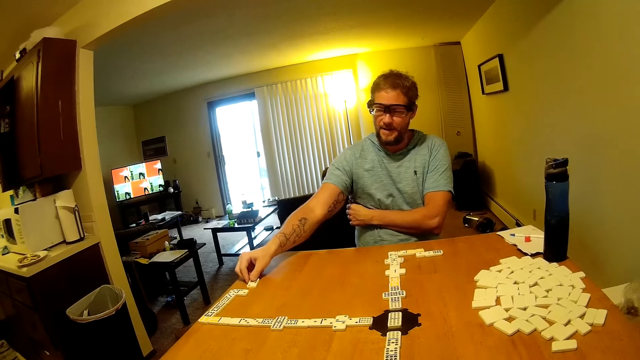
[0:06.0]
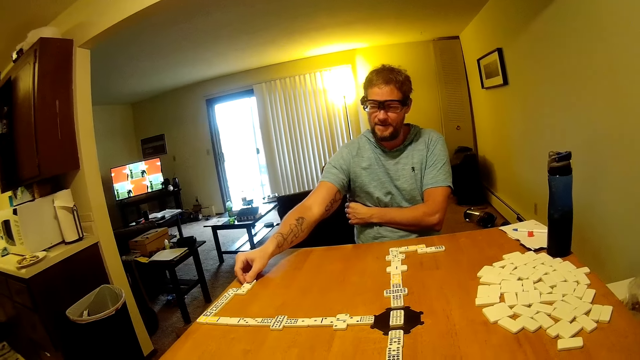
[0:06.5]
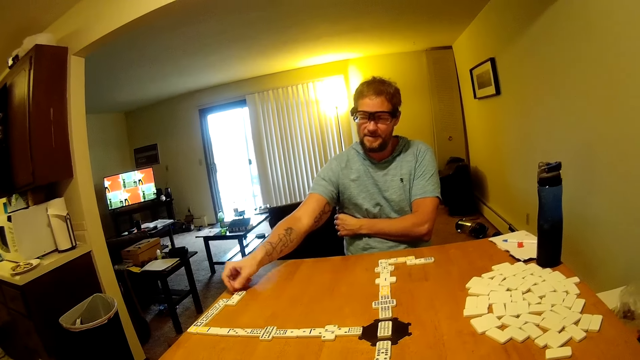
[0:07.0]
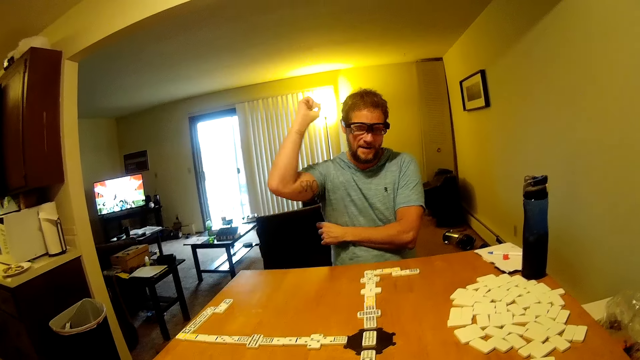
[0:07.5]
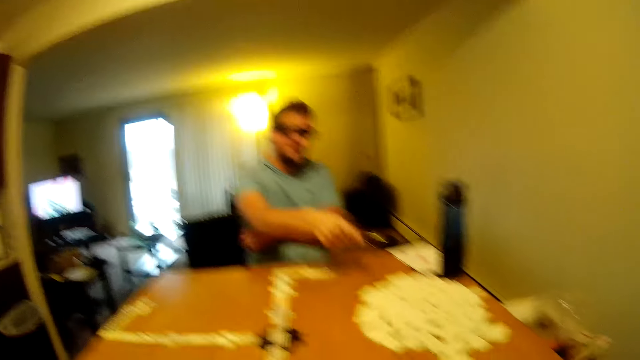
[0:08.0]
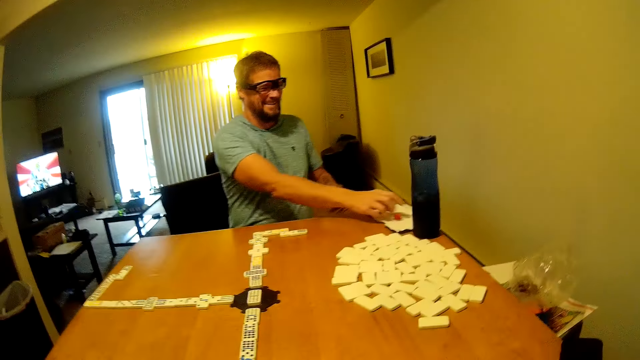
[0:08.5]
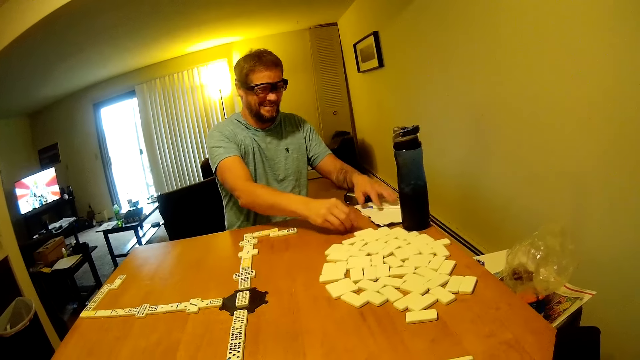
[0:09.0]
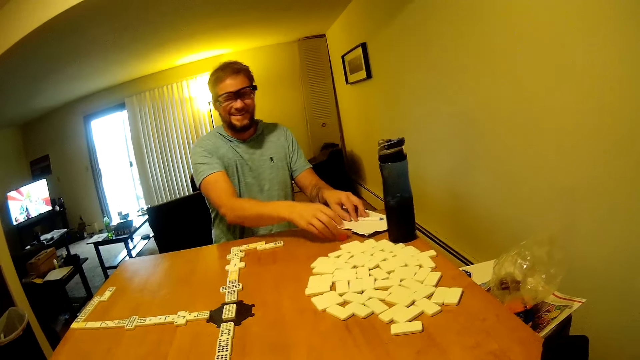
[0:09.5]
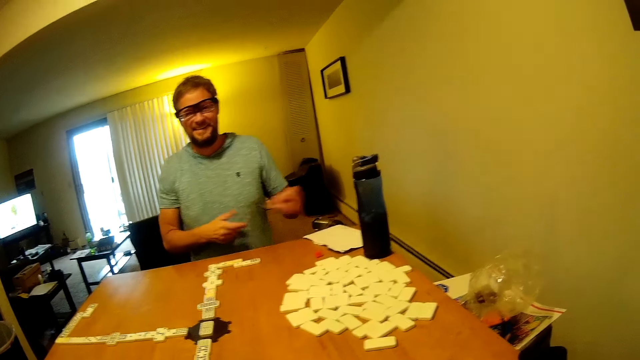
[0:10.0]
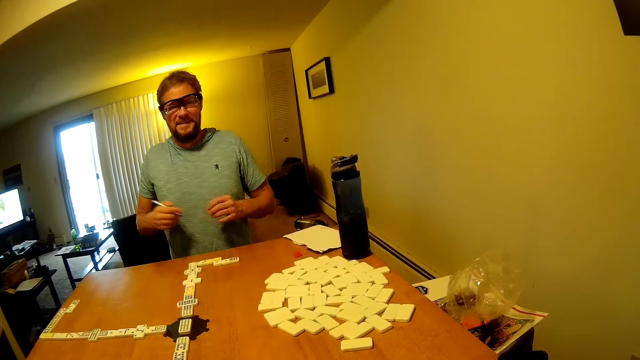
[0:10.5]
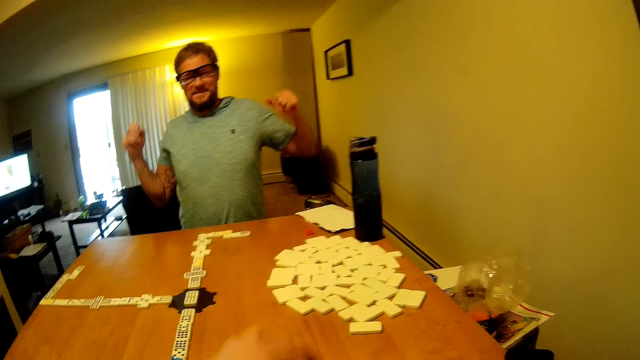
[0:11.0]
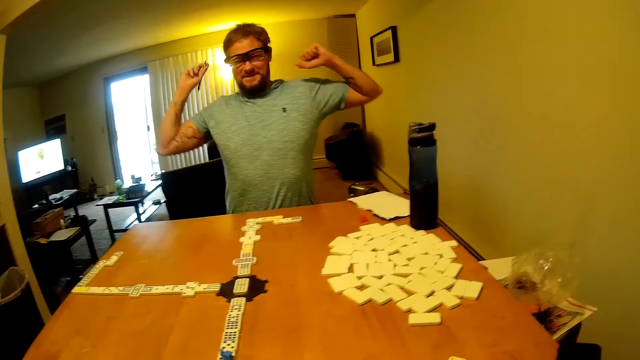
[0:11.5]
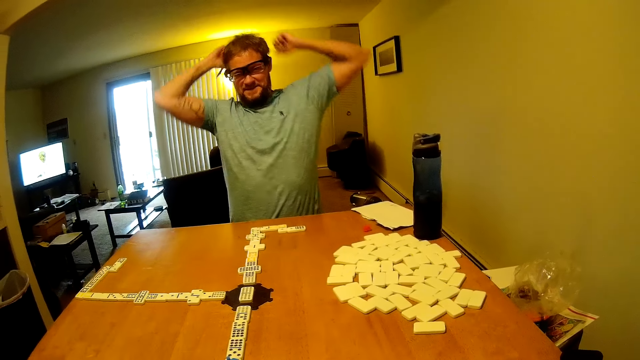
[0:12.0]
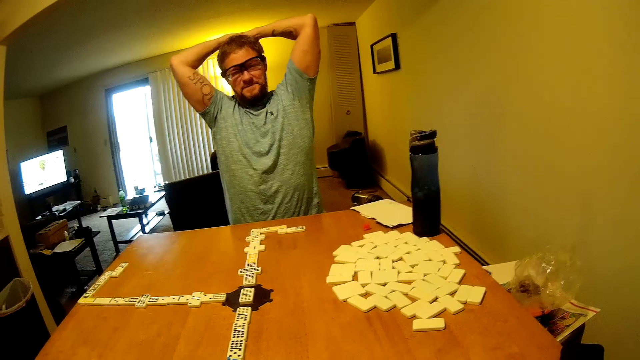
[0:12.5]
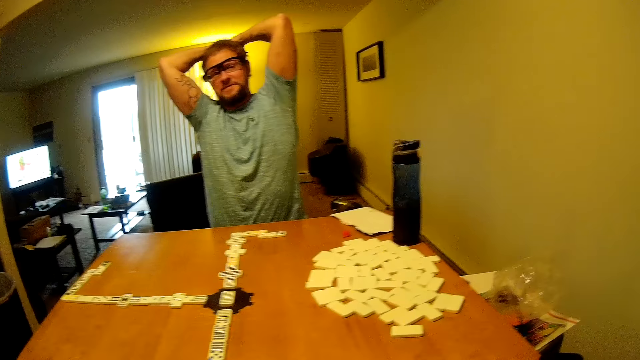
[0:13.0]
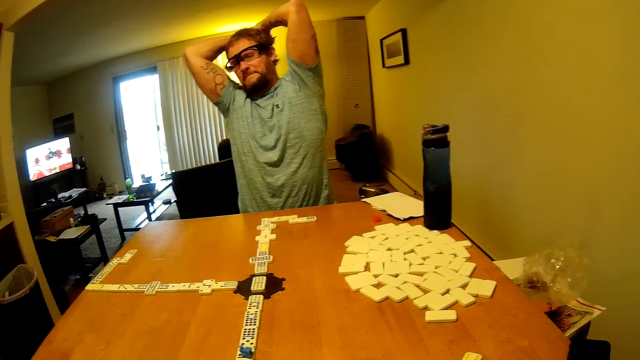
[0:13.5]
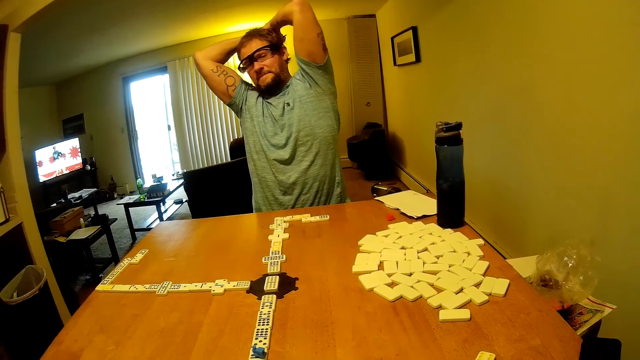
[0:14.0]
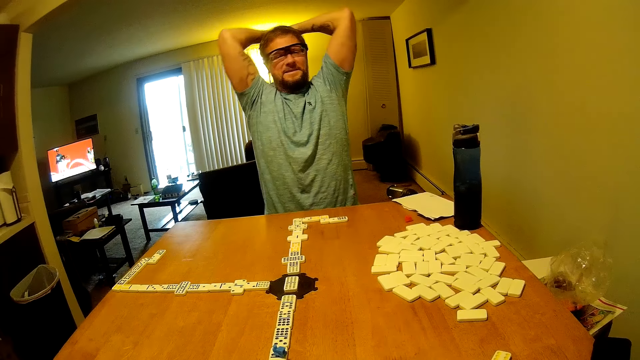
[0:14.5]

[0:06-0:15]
A man places a domino on the table. He gestures at the camera wearer. The camera wearer looks at the dominoes on the table. The man picks up a domino marker from the score paper and places the domino marker on the table. He picks up a pen from the score paper and holds the pen with his right hand. He stretches his hands.

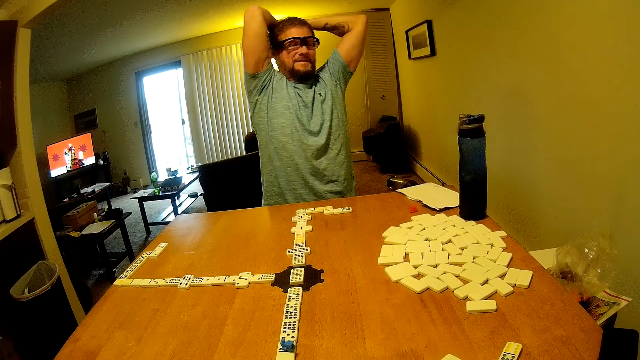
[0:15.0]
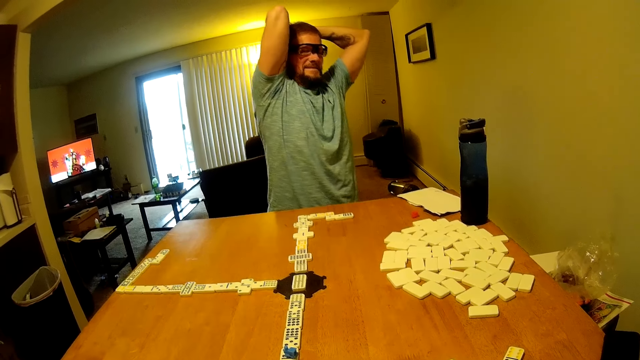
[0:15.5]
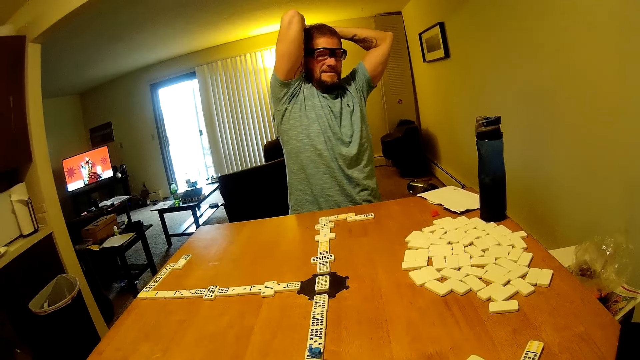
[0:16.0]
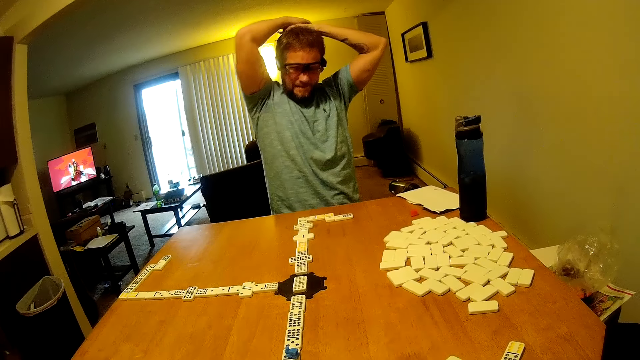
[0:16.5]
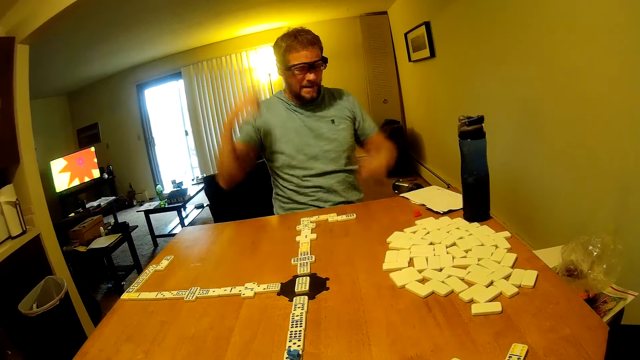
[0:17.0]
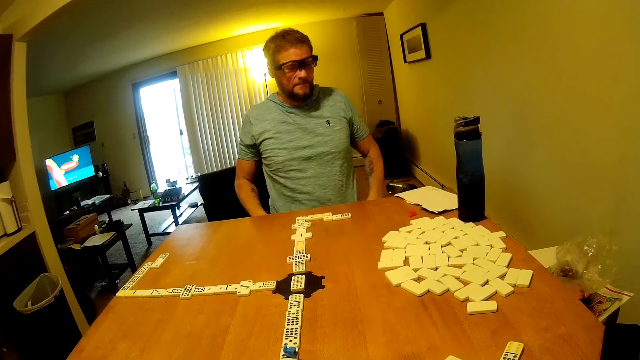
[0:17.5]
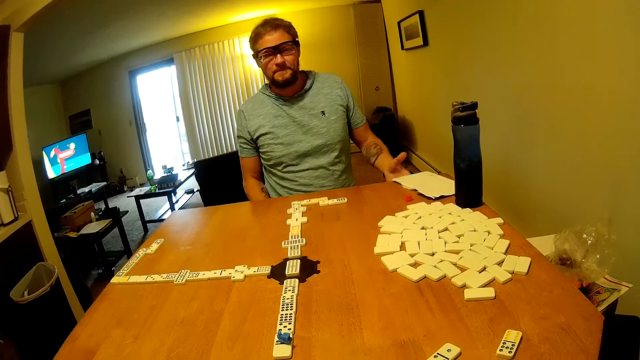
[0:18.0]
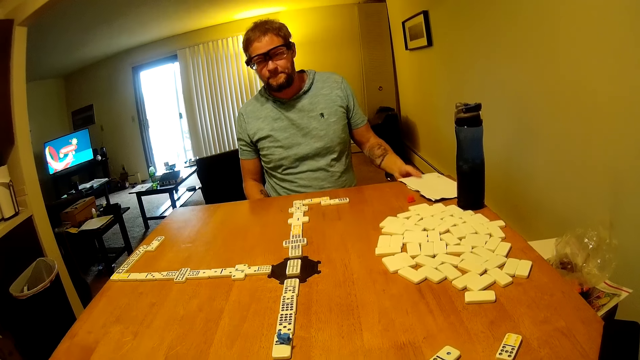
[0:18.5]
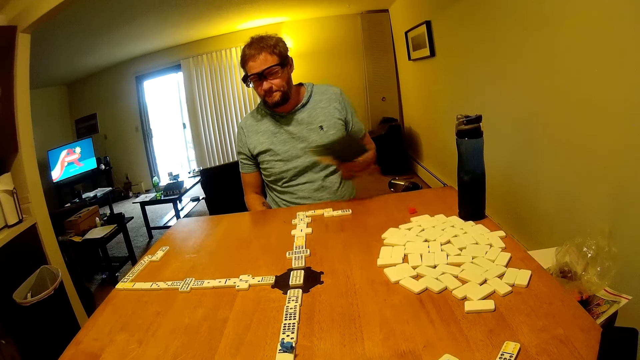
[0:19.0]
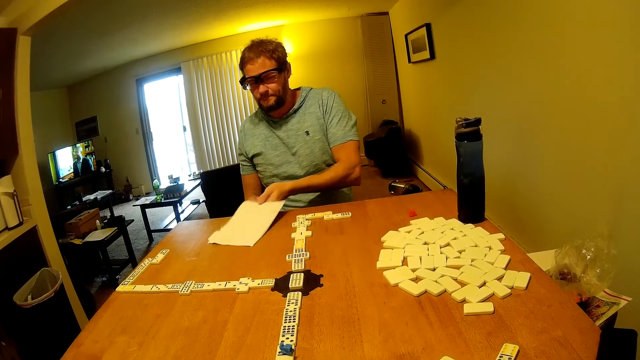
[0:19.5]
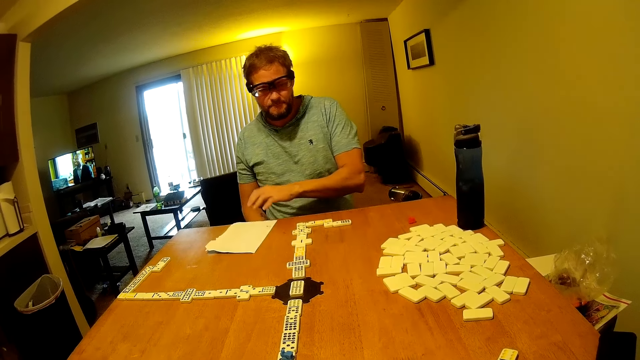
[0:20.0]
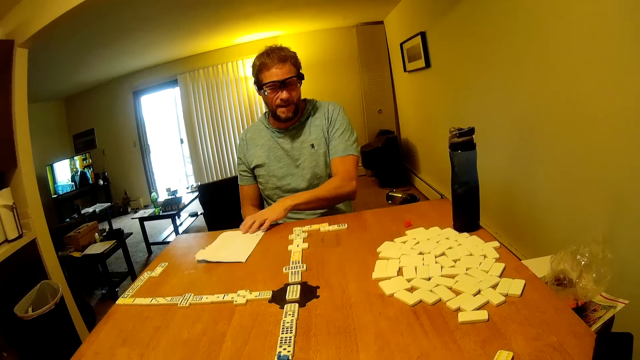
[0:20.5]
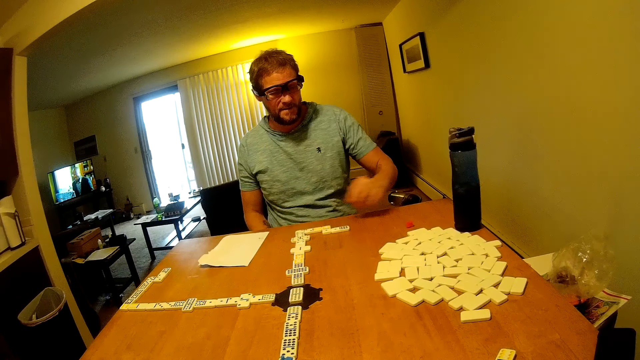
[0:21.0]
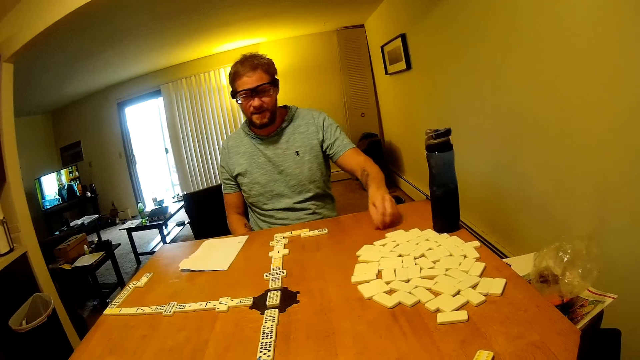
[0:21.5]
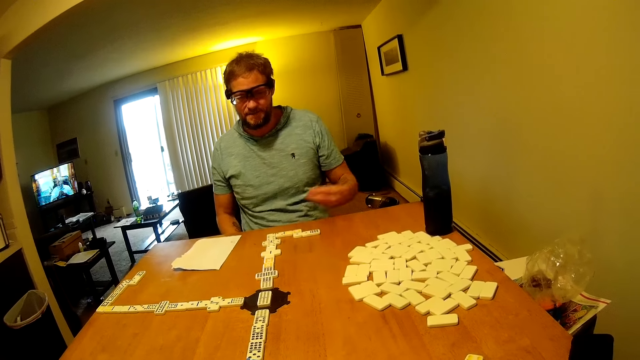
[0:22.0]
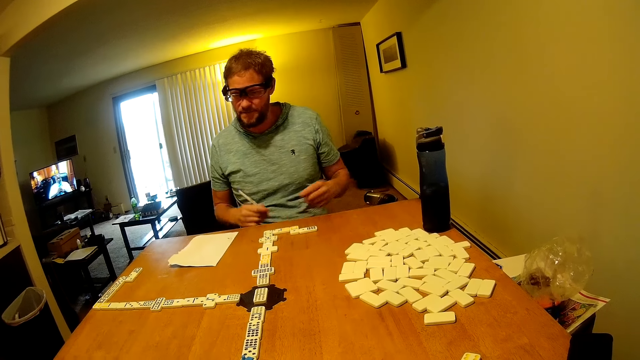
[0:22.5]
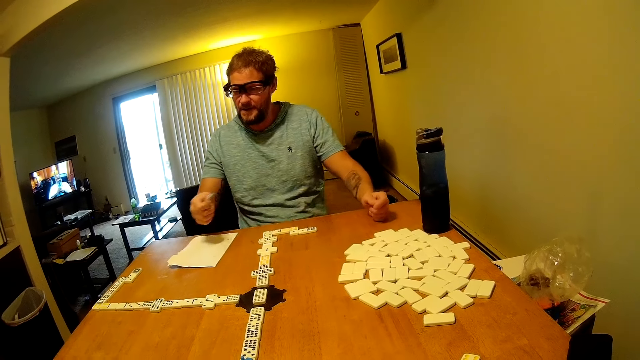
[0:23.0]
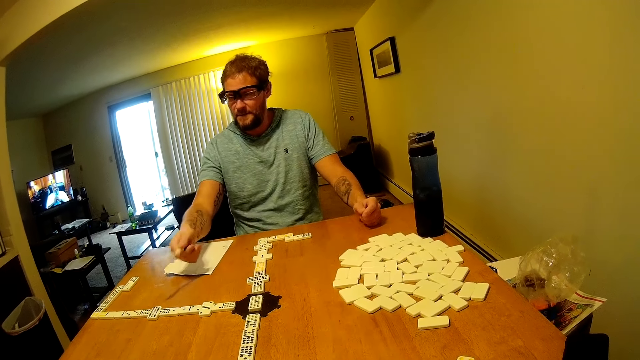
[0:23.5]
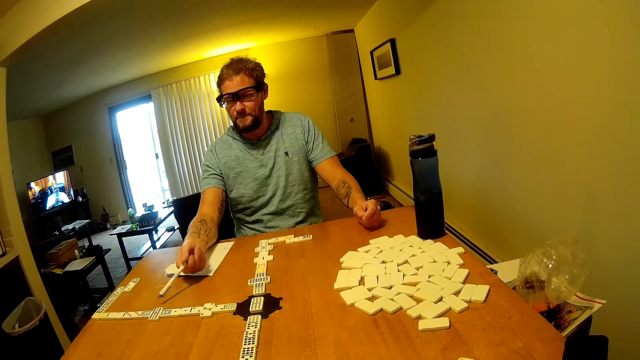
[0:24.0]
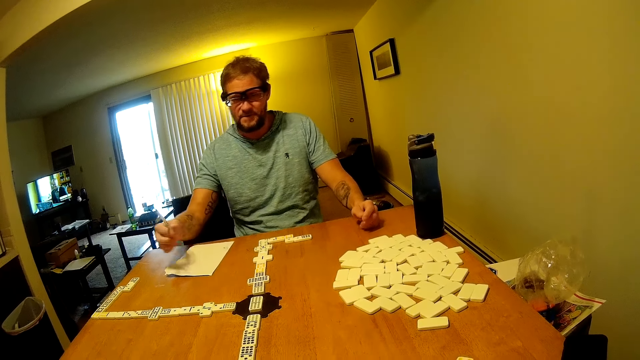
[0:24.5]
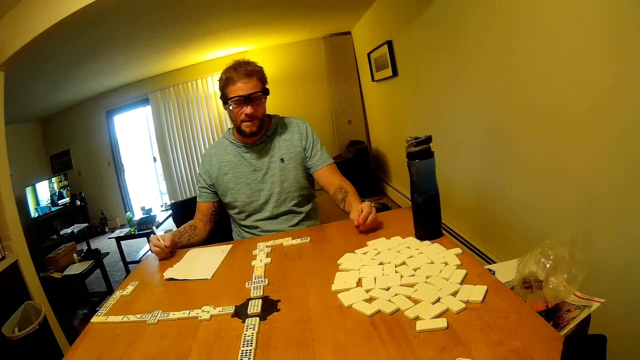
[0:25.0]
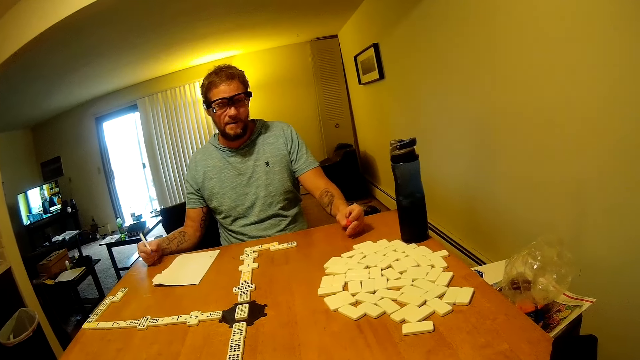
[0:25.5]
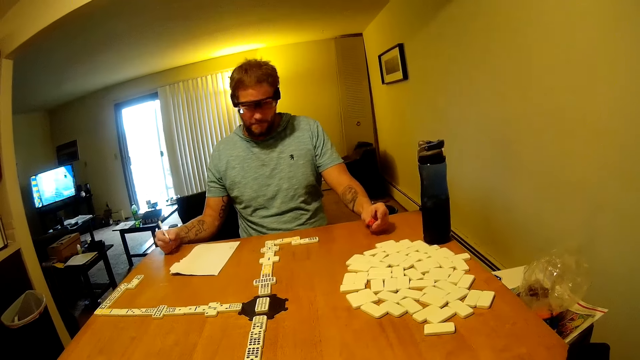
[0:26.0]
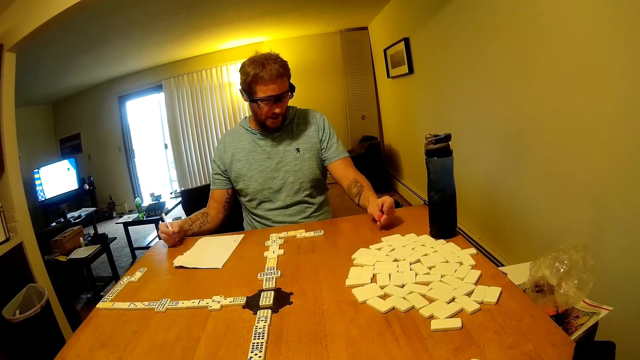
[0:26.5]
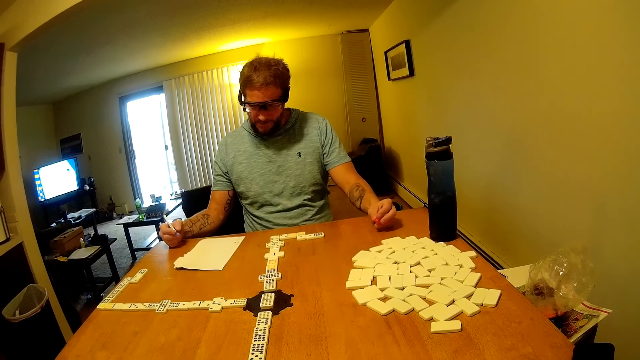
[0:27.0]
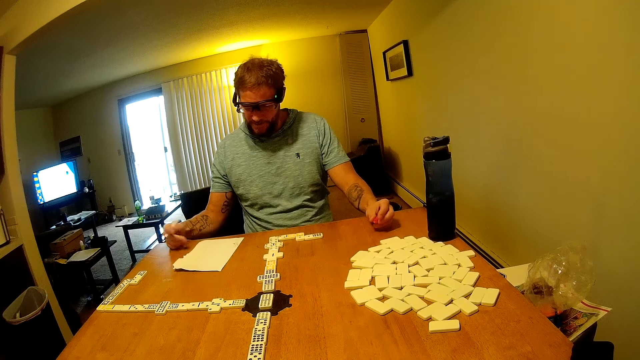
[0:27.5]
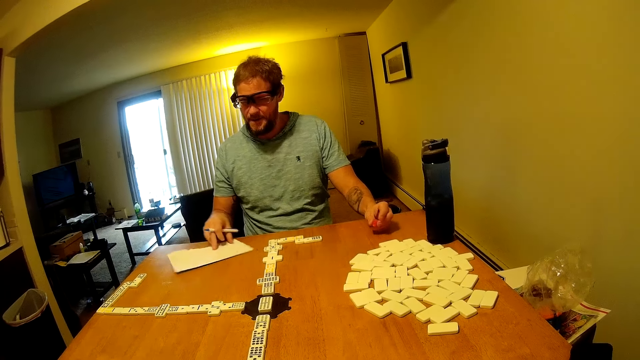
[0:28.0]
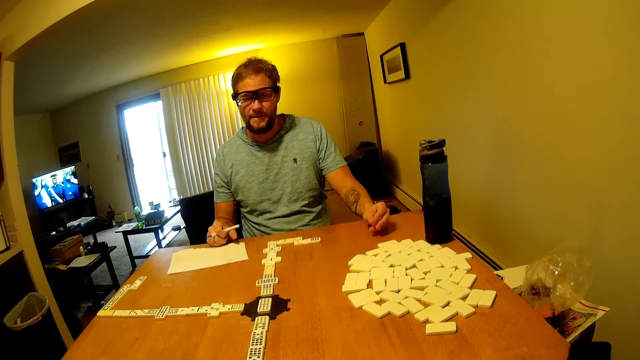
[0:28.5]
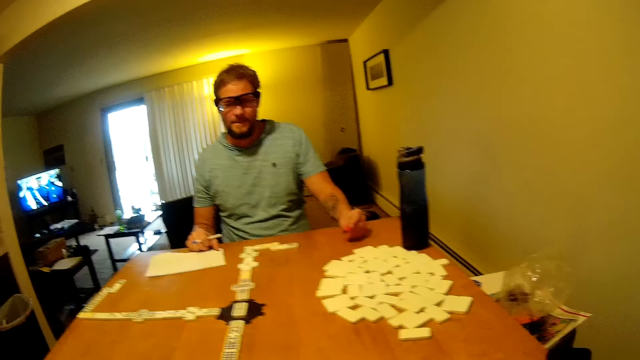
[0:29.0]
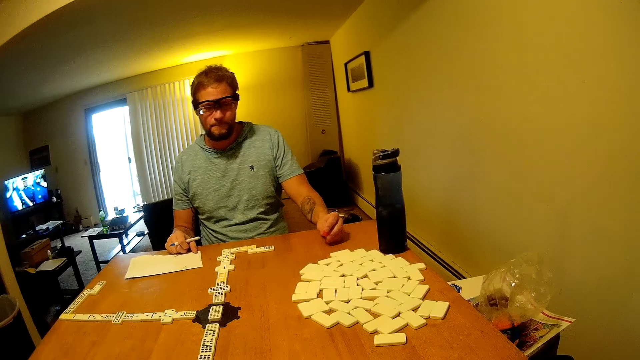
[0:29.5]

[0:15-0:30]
The camera wearer looks around the table. A man adjusts his t-shirt. He picks up a scoring paper from the table, places the scoring paper on the table, and adjusts the scoring paper on the table. He picks up the domino marker from the table. He points at a domino on the table. He places his right hand on the table. The camera wearer stares around the table. The man rotates the domino marker in his left hand. He rotates the scoring paper on the table. He rotates the domino marker in his left hand.
